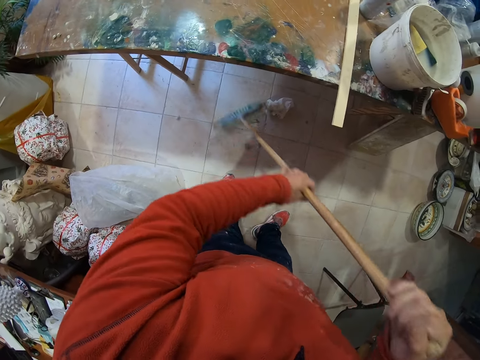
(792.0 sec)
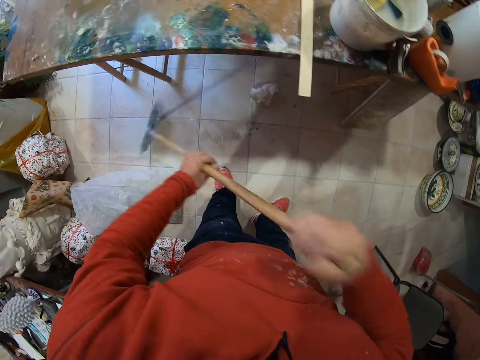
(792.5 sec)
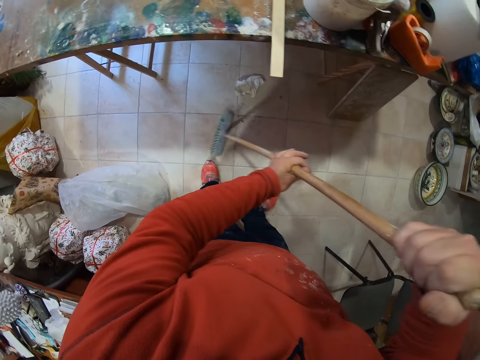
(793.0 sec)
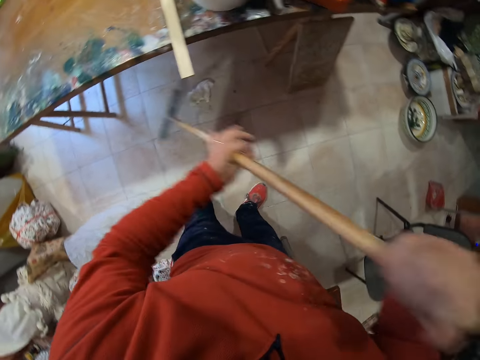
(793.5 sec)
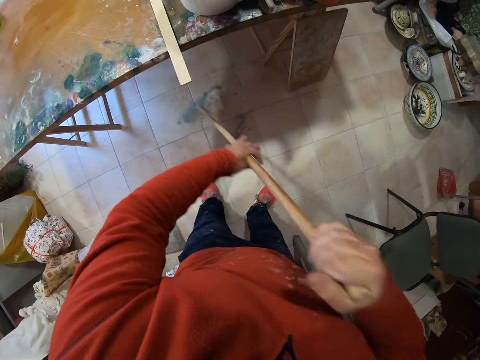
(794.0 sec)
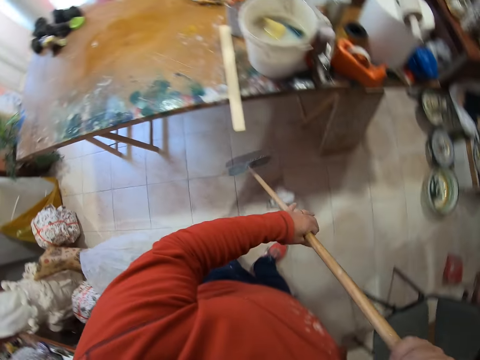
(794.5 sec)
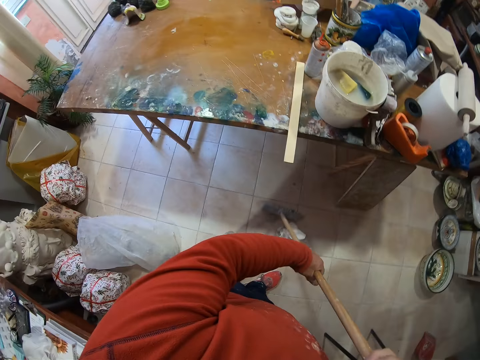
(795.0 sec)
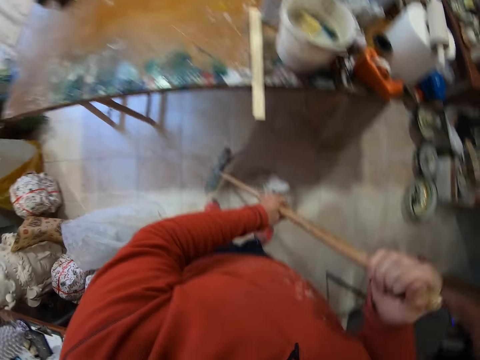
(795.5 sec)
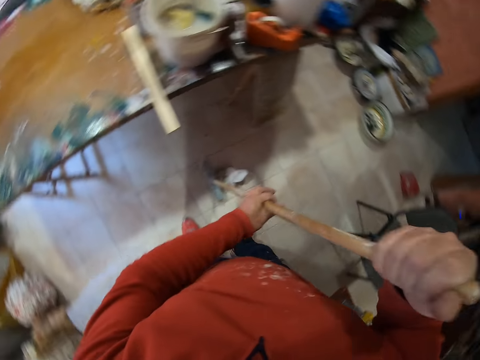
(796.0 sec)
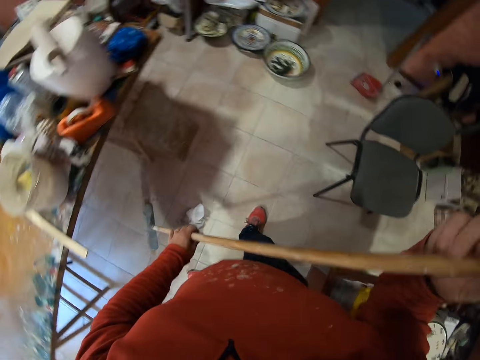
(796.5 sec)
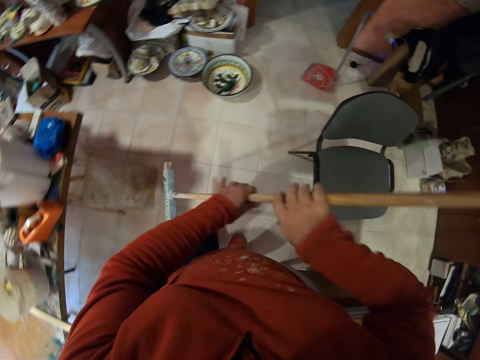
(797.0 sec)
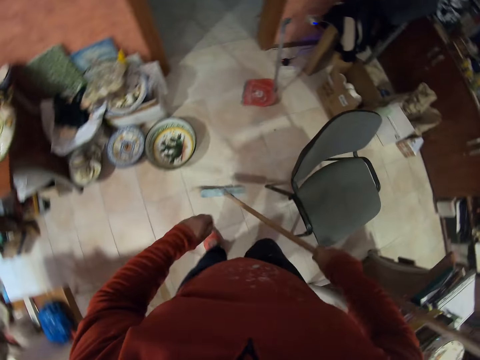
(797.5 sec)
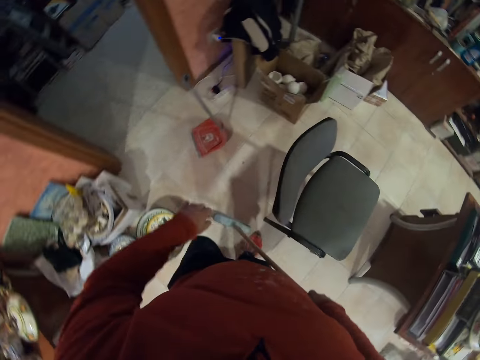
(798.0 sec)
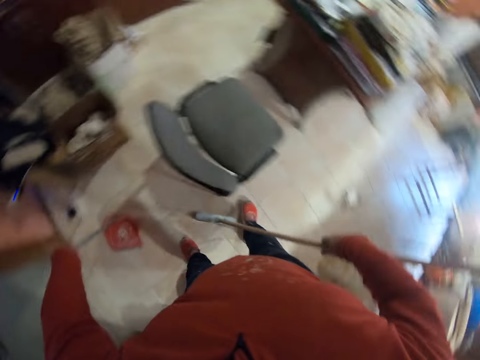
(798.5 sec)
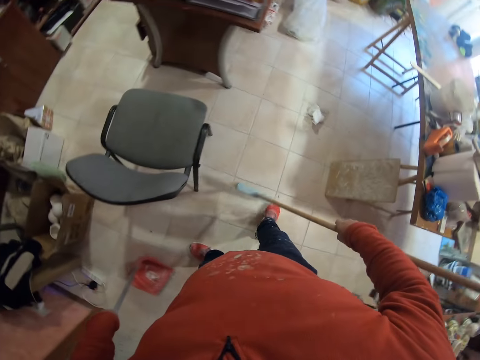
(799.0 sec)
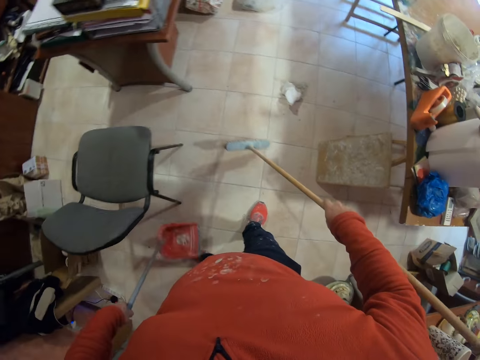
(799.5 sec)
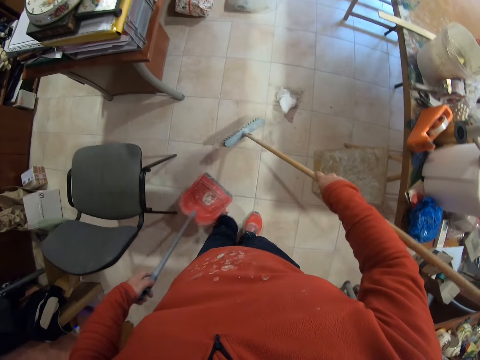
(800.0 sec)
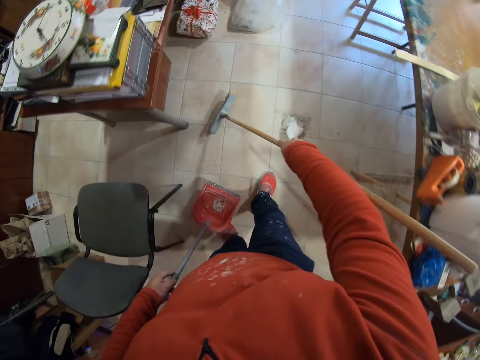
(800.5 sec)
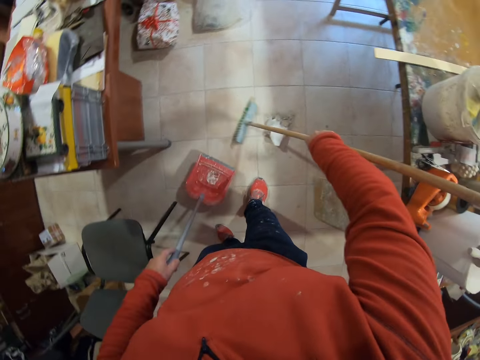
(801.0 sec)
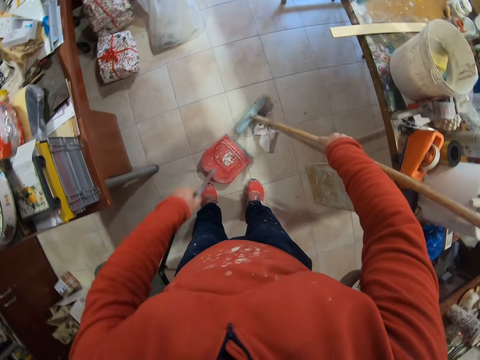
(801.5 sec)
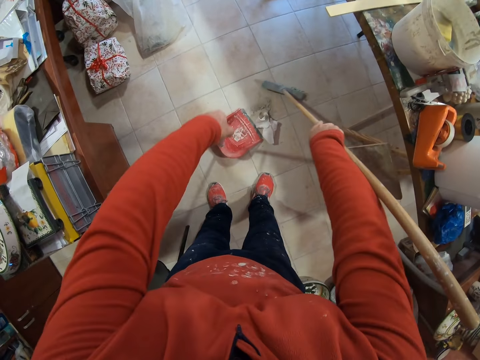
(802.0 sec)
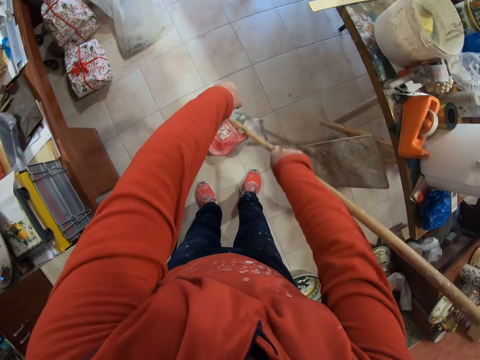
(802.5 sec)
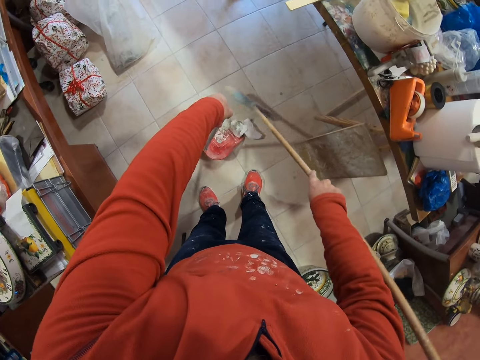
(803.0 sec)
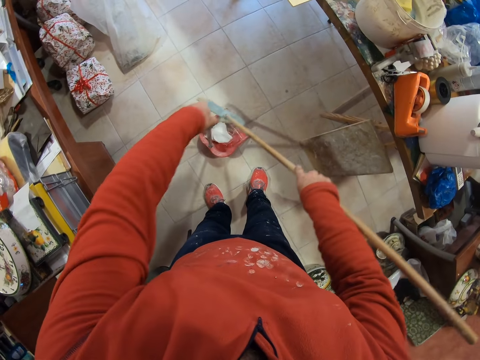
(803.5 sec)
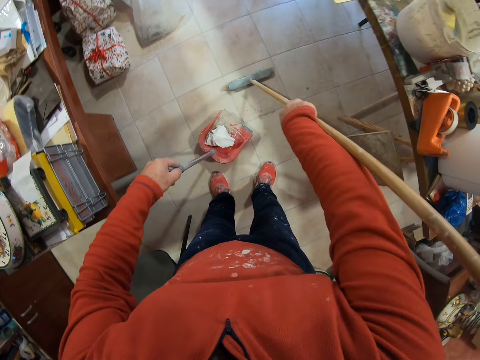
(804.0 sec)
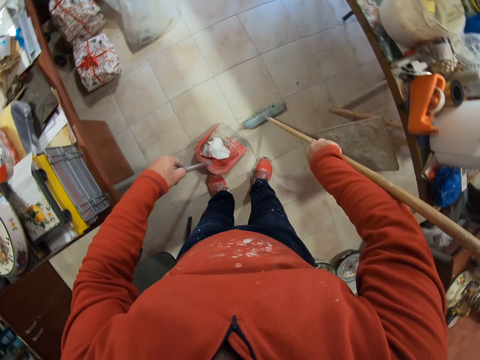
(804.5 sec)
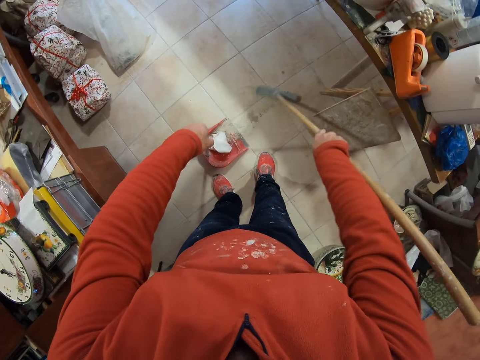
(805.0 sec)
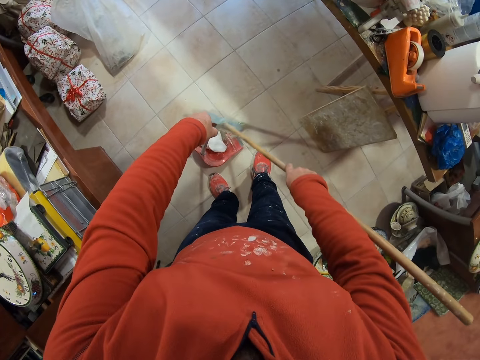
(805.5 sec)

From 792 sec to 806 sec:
The camera wearer passes the broom to the right hand. They walk around, pick the dustpan. They walk in the room. They gather trash. They collect trash.

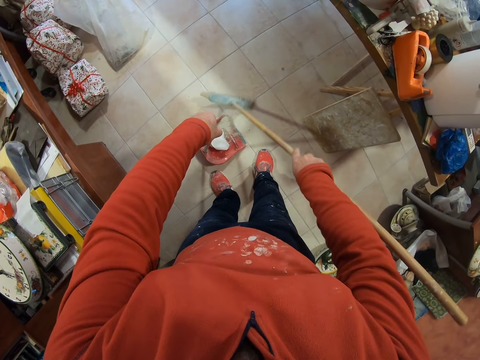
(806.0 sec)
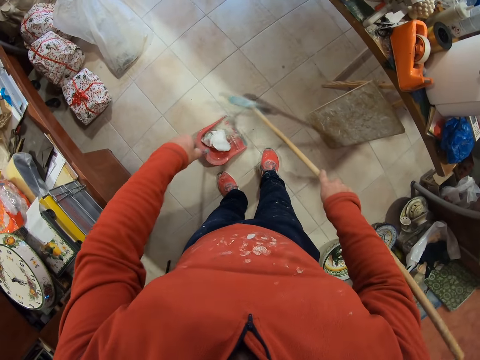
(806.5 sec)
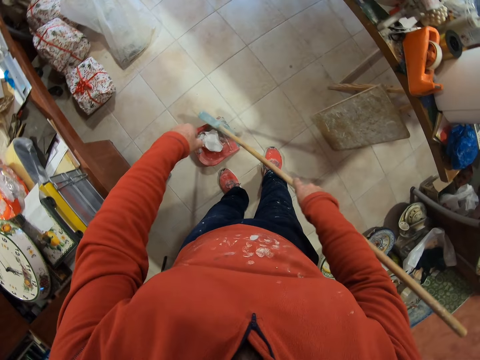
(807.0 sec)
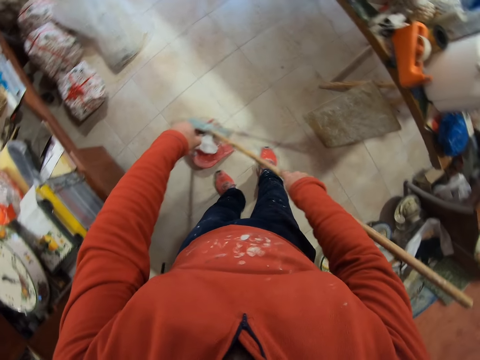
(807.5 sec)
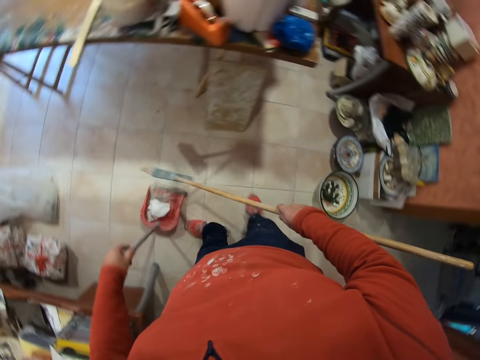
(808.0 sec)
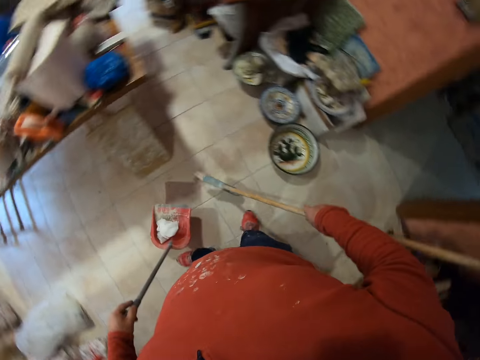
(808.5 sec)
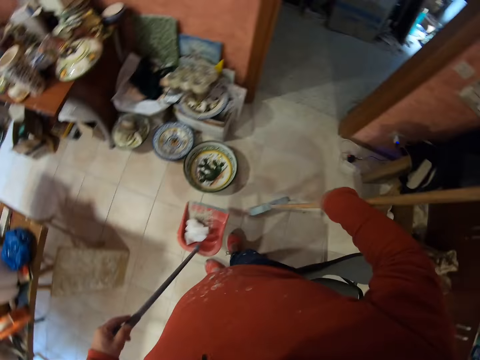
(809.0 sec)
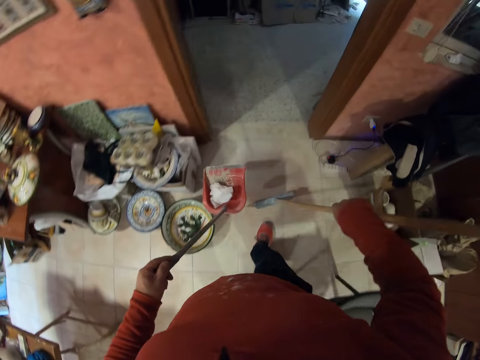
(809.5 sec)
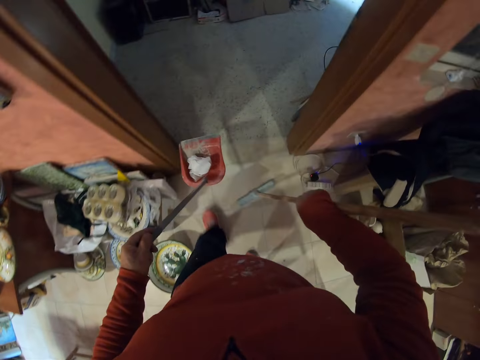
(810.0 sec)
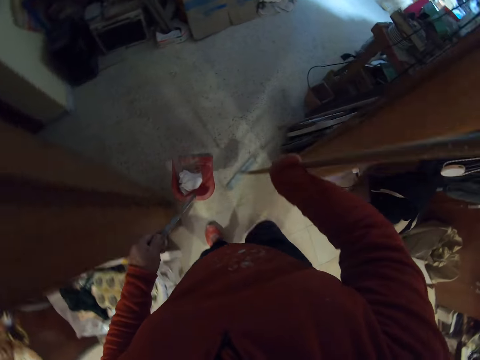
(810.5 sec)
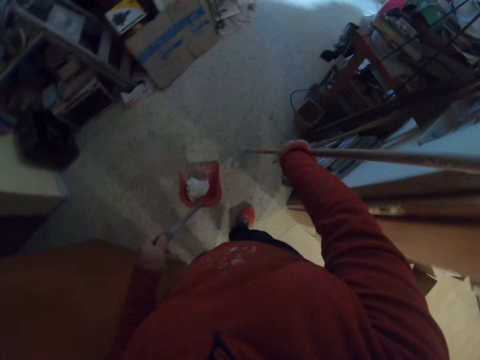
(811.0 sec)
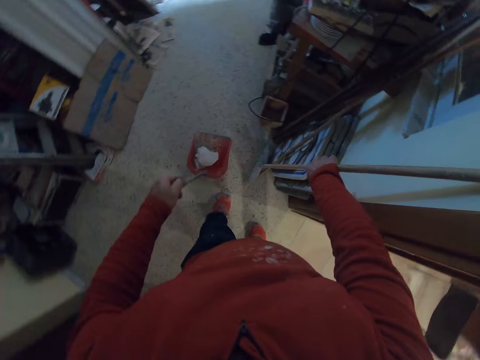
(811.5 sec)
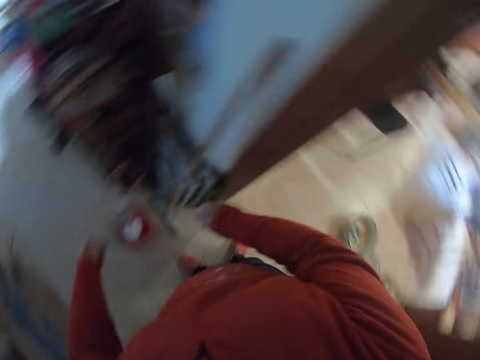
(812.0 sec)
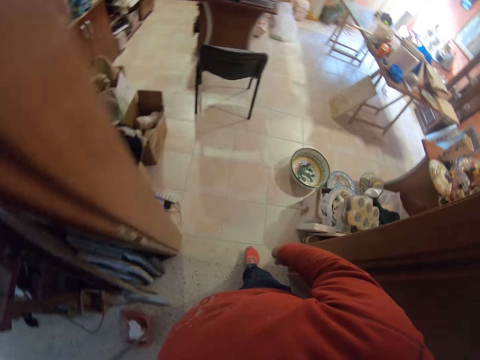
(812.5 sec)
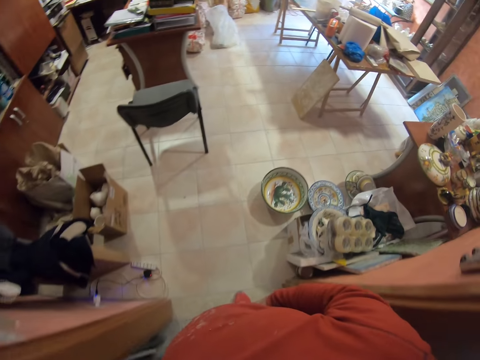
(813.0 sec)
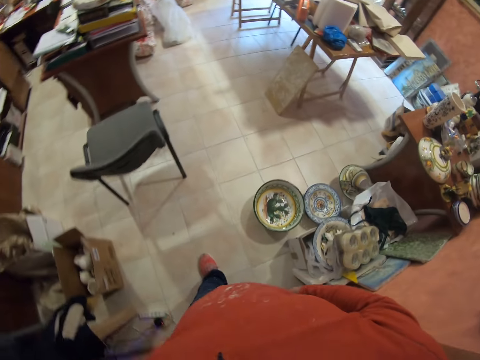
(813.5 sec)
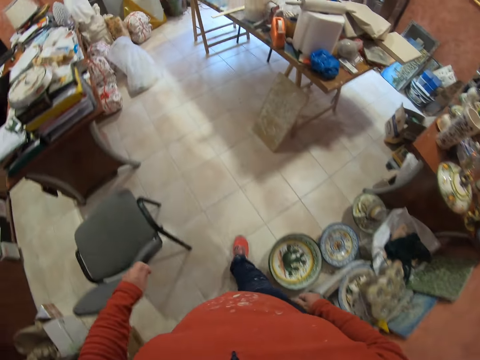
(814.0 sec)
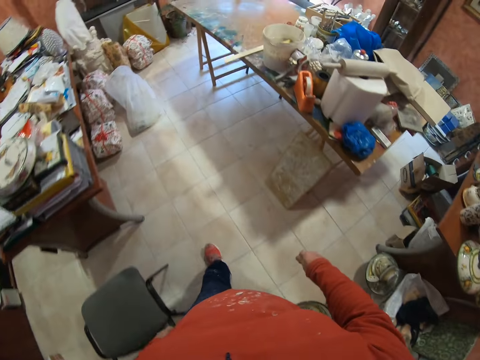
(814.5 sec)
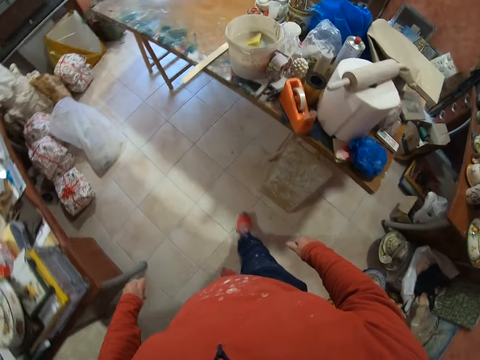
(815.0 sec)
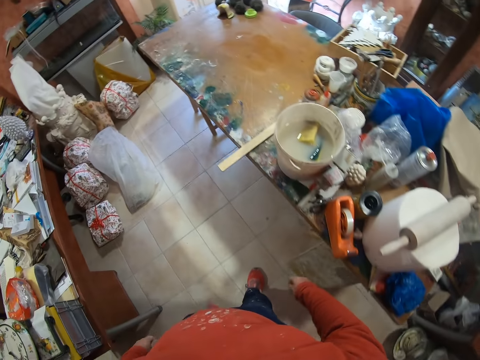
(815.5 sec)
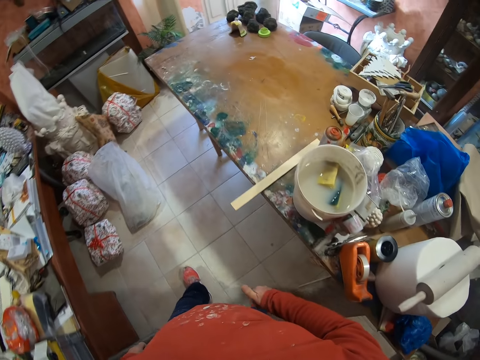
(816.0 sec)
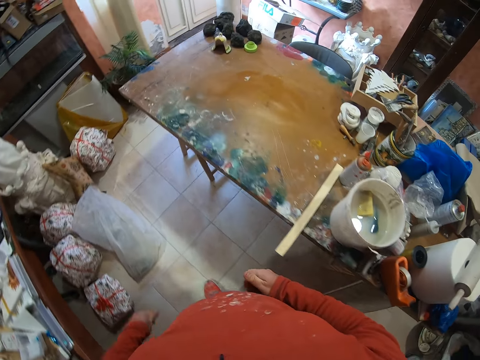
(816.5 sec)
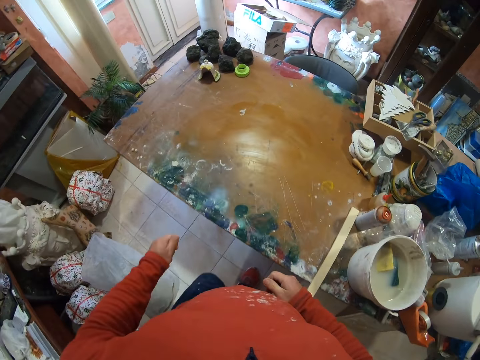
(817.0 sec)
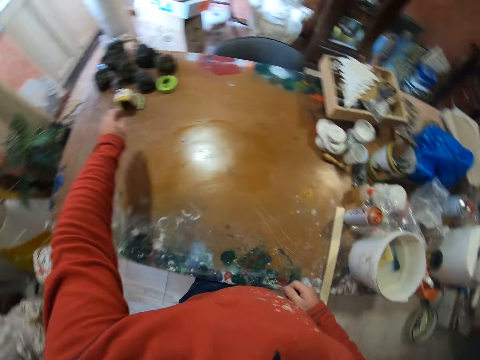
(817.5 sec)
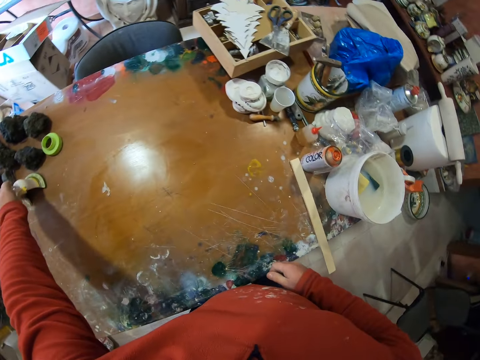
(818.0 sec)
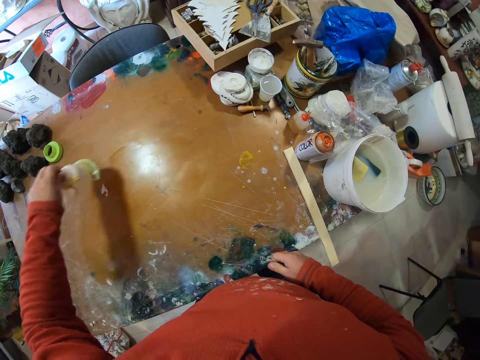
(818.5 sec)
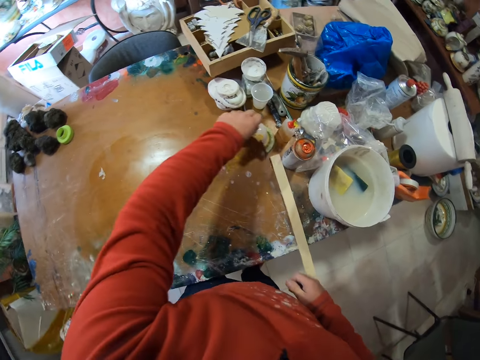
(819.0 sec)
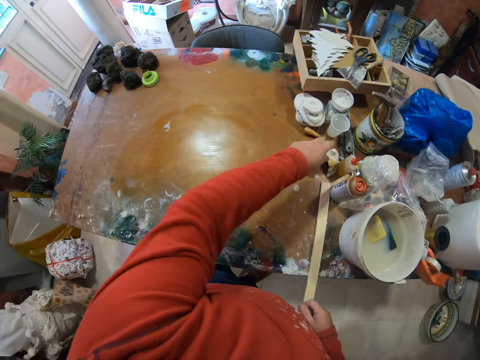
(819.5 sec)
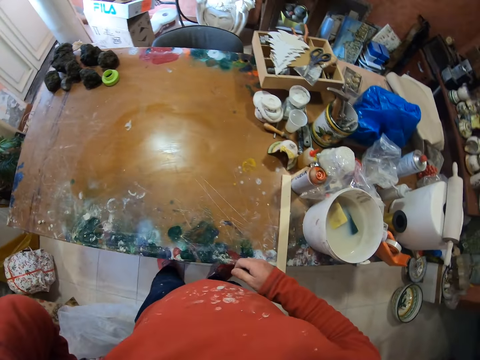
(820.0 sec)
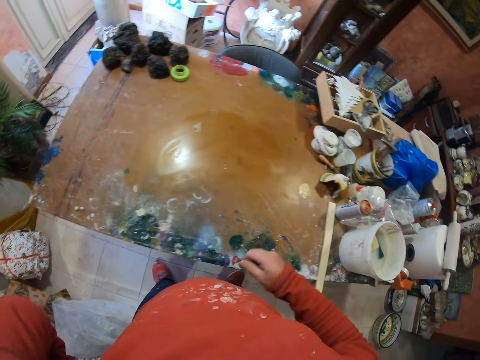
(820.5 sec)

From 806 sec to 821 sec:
The camera wearer walks around. They walk in the room. They put the broom on the floor, put the dust pan on the floor. They walk around. They put the sculpture aside. They pick something, put down something.
